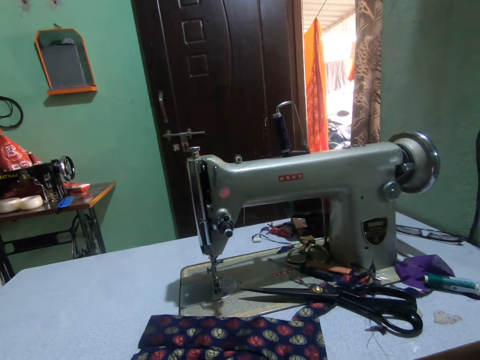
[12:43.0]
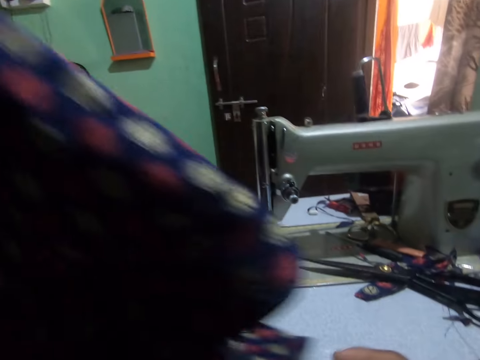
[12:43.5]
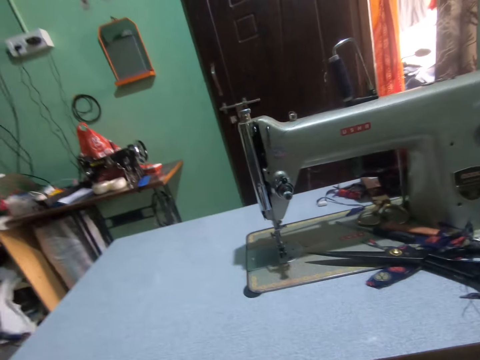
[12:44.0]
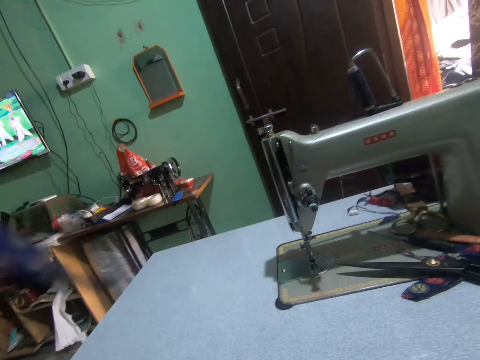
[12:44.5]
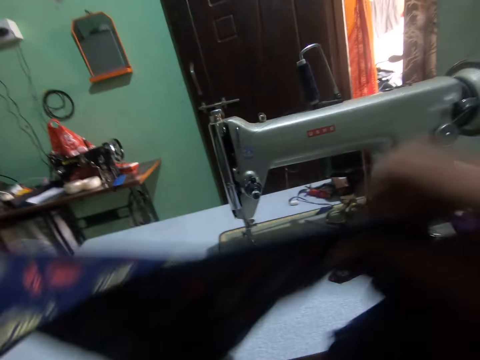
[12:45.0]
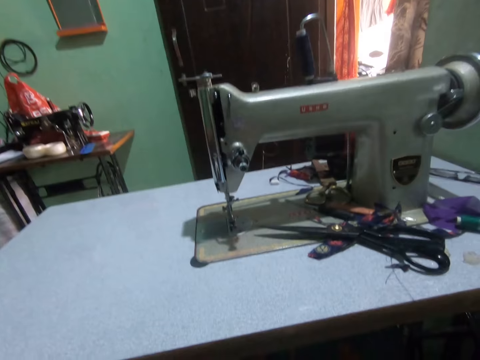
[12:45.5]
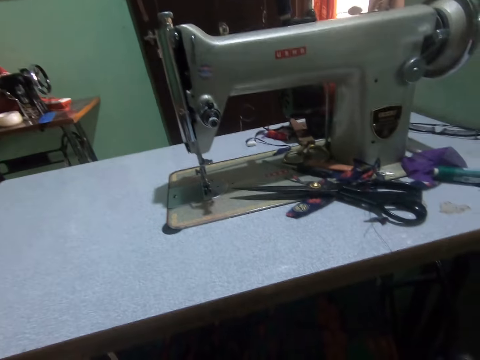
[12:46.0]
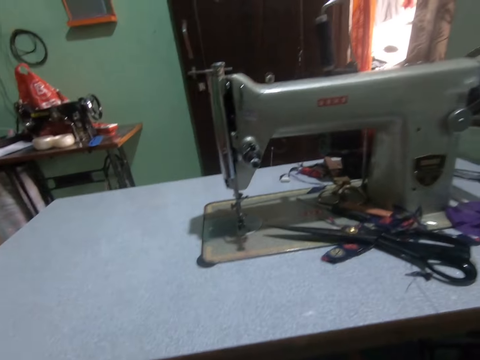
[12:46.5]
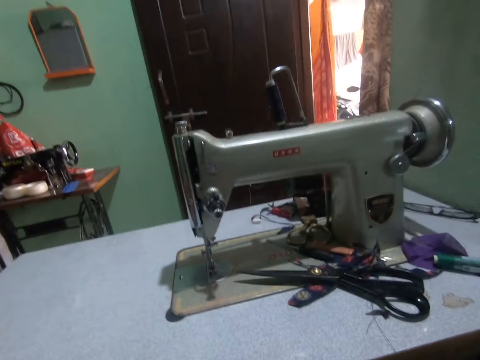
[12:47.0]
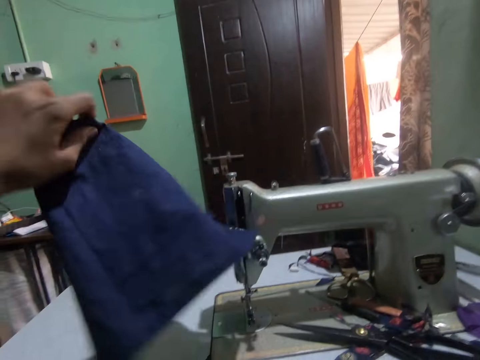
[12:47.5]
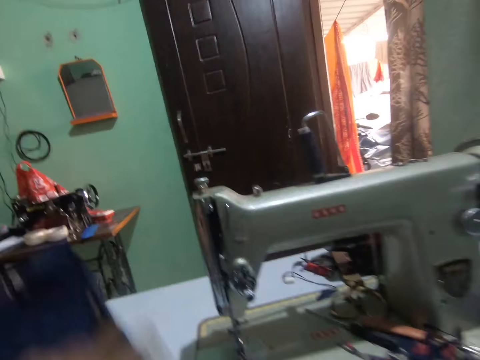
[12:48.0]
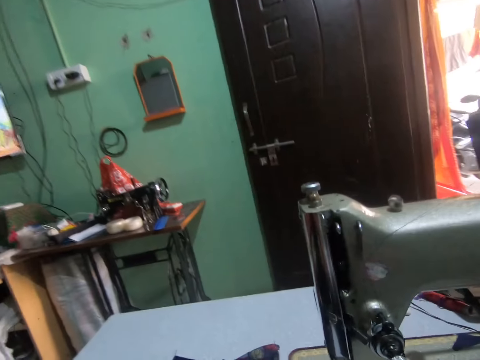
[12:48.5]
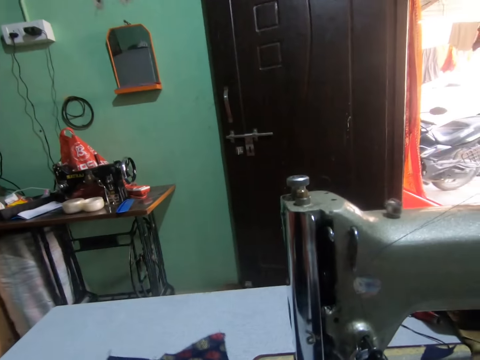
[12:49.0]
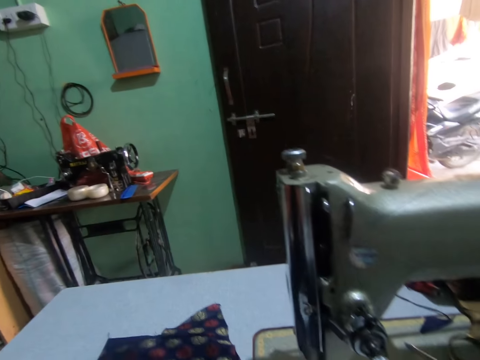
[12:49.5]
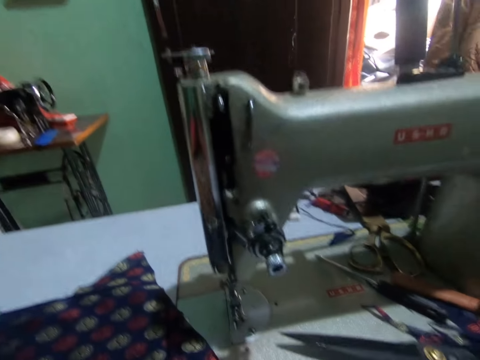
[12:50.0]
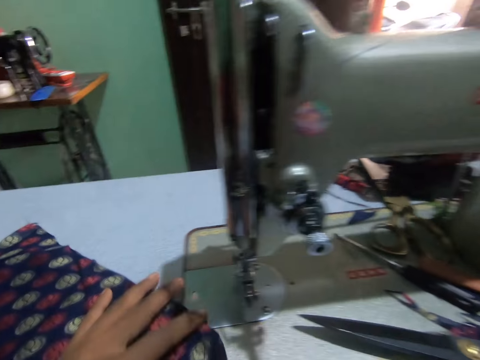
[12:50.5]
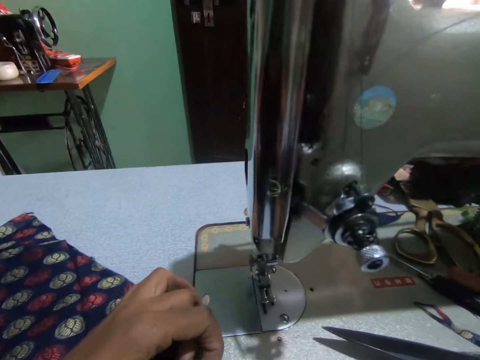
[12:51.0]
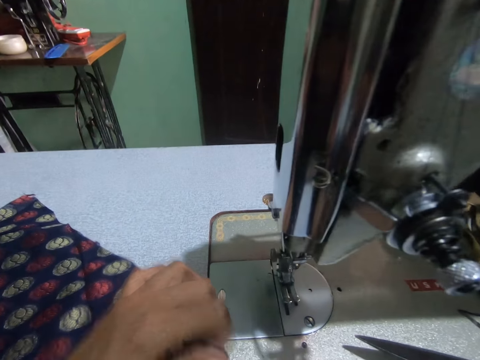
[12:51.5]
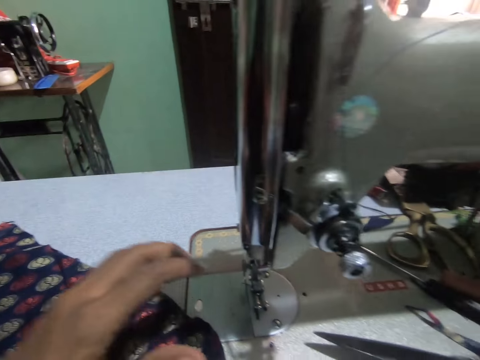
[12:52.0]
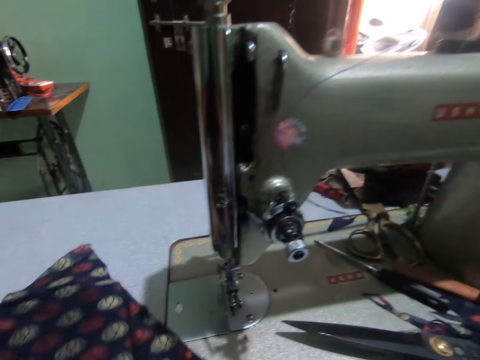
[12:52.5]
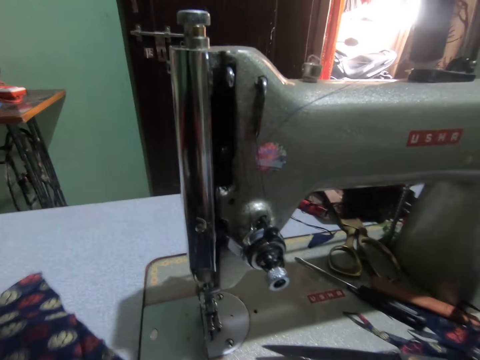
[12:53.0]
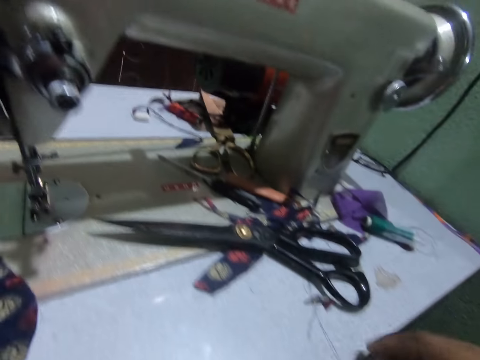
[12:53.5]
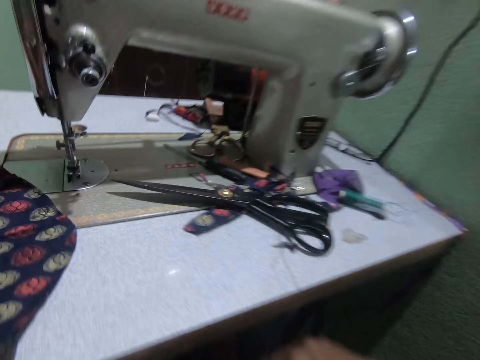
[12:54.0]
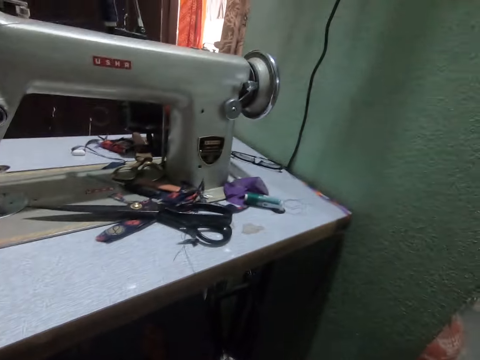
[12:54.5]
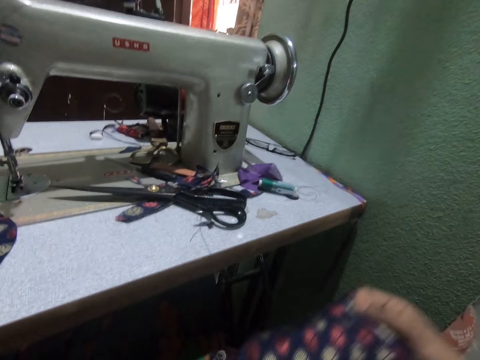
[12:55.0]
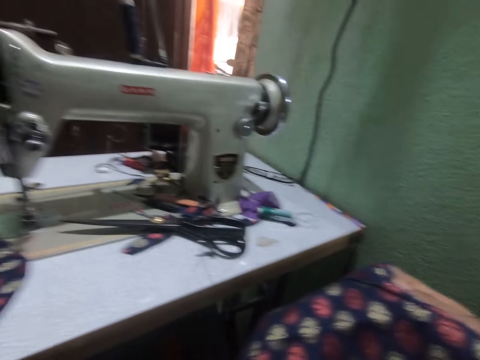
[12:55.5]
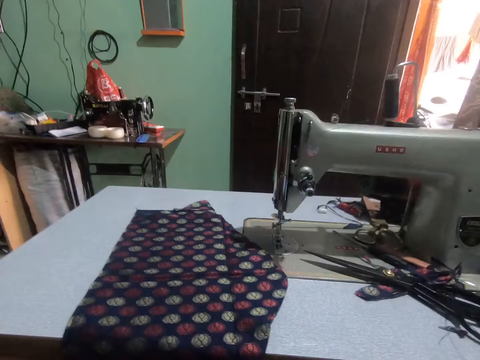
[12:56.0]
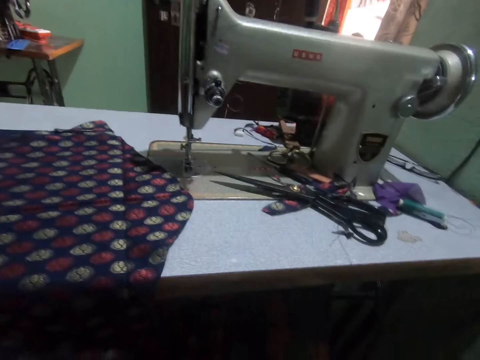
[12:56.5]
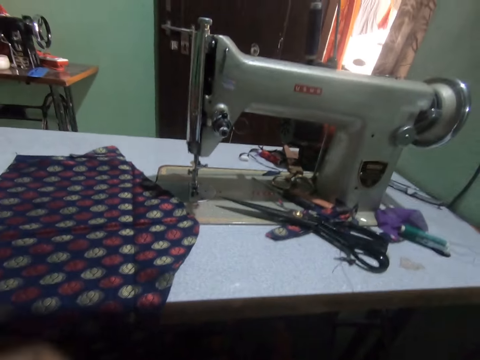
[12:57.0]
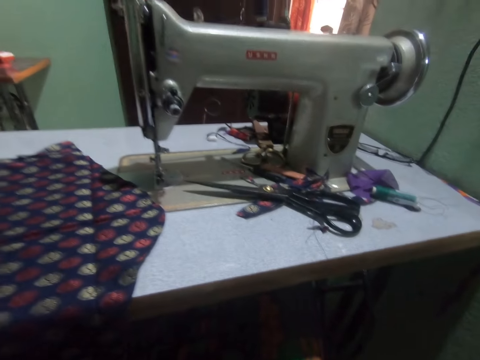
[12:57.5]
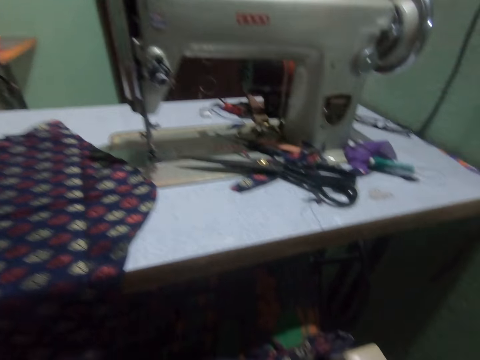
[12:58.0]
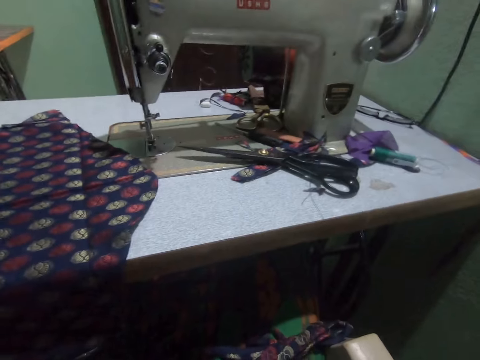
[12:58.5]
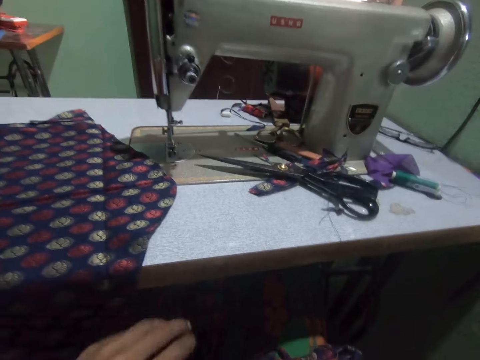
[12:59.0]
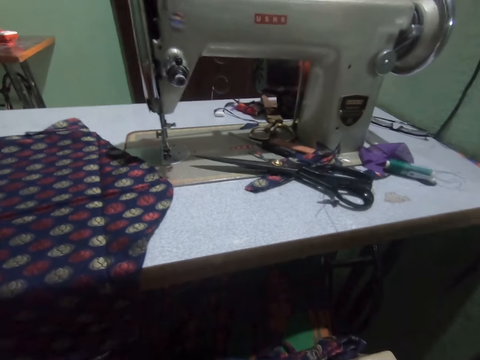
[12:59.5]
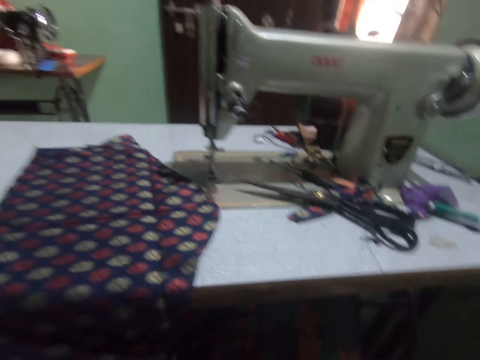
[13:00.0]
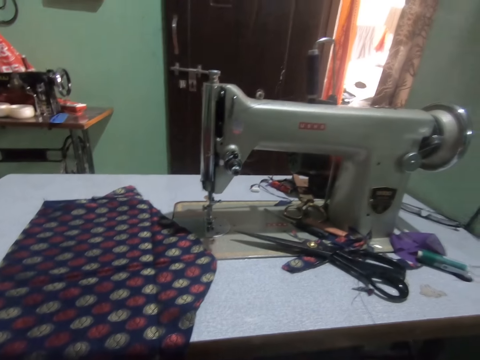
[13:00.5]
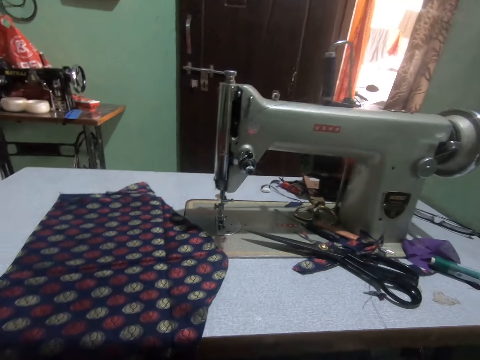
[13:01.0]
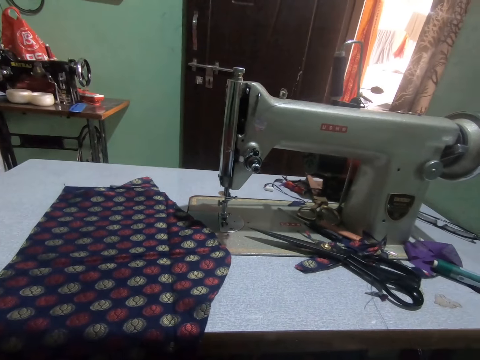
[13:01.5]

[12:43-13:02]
The camera wearer puts fabric on the sewing machine. They touch the fabric. They pick up the fabric. They adjust the dress with both hands.

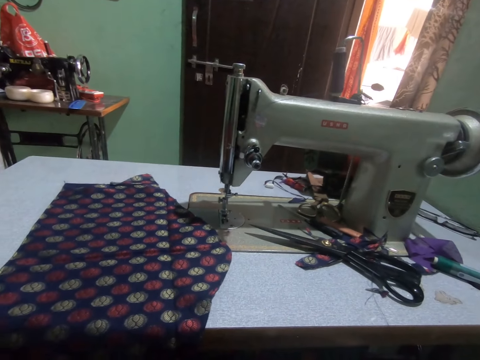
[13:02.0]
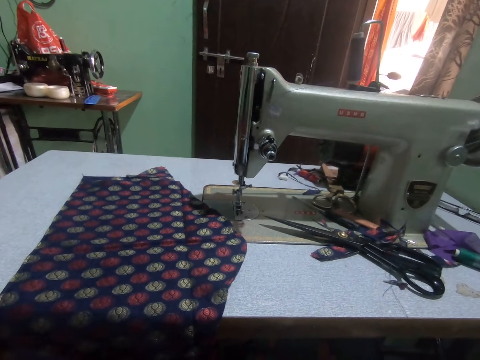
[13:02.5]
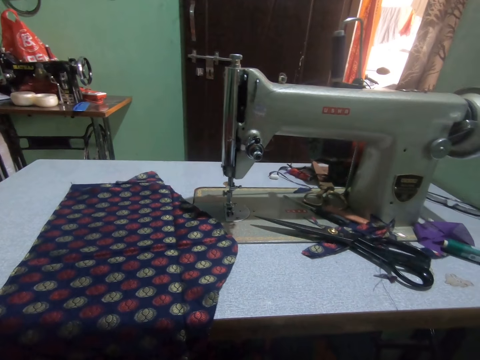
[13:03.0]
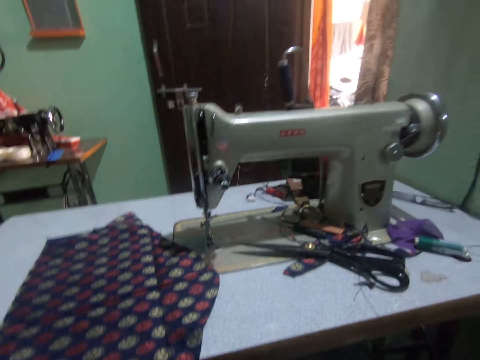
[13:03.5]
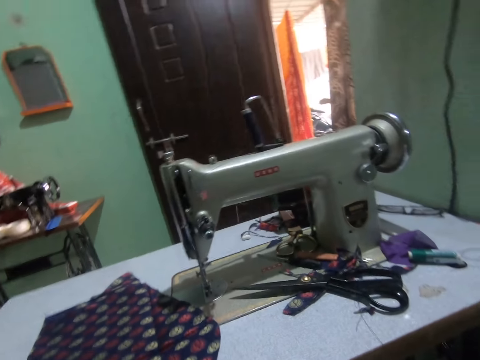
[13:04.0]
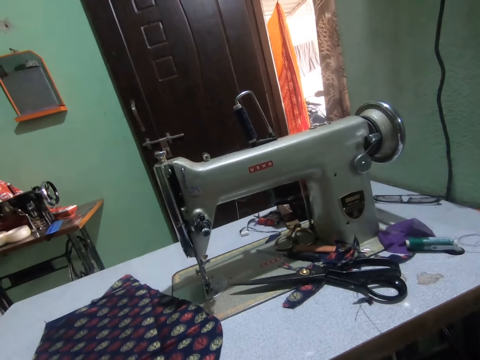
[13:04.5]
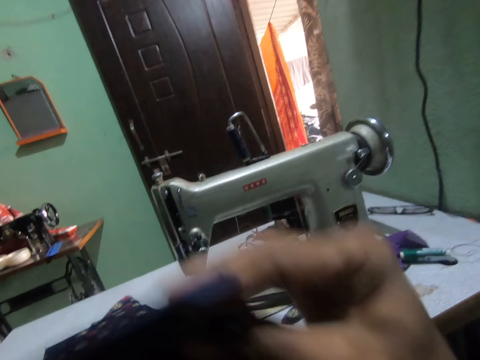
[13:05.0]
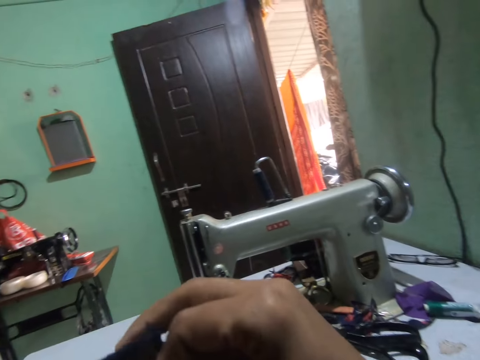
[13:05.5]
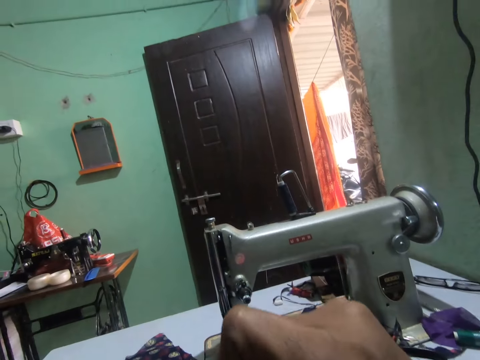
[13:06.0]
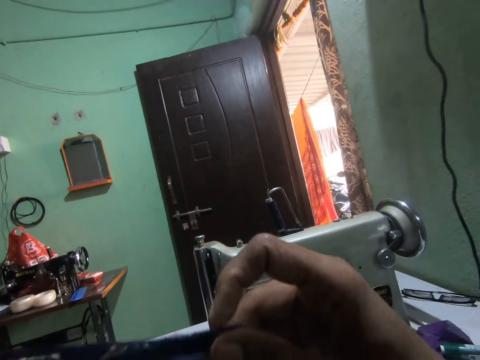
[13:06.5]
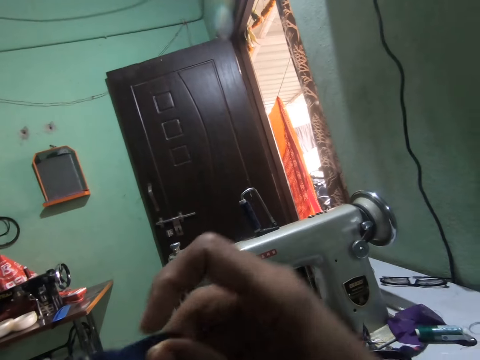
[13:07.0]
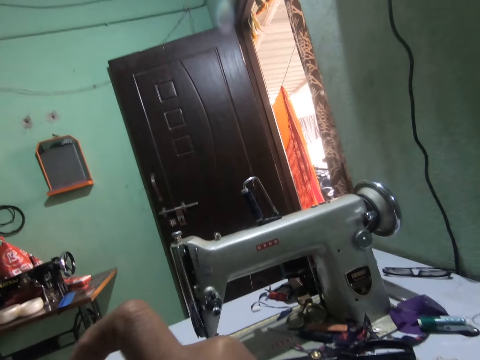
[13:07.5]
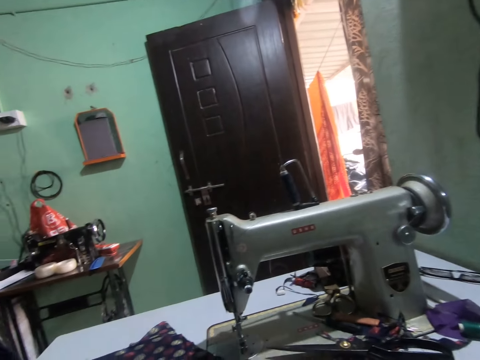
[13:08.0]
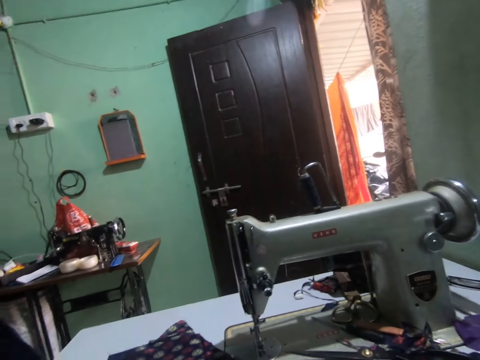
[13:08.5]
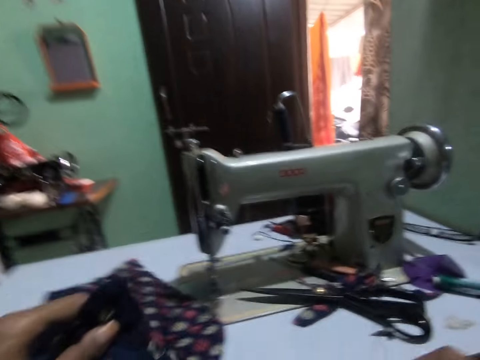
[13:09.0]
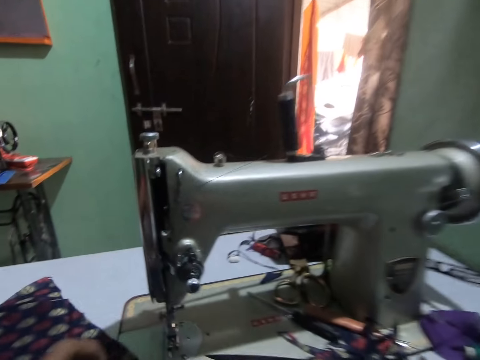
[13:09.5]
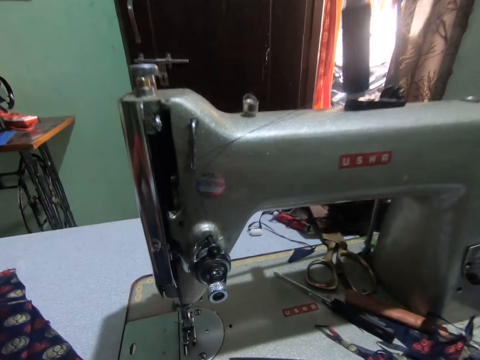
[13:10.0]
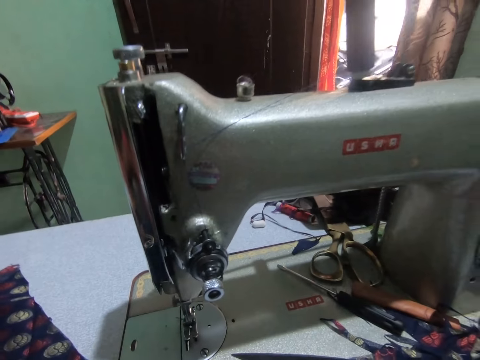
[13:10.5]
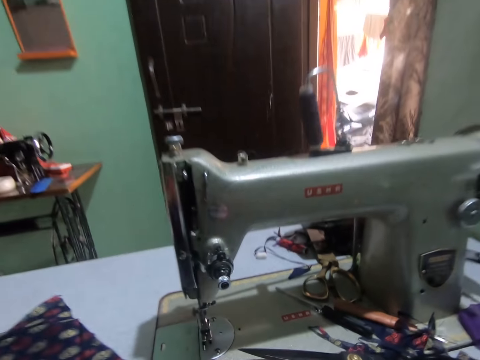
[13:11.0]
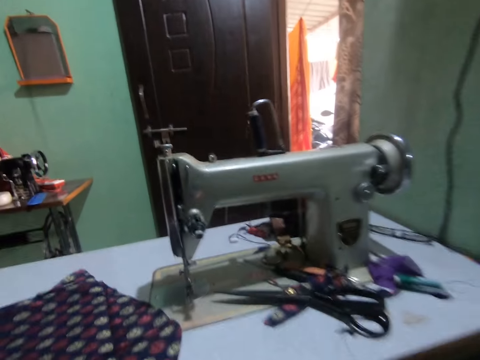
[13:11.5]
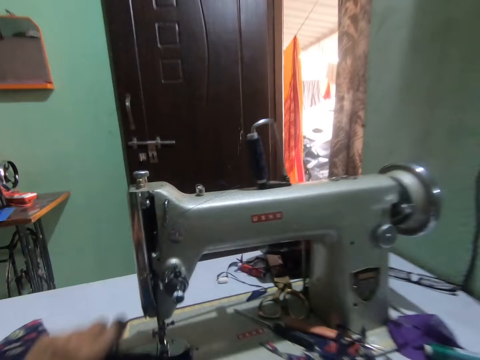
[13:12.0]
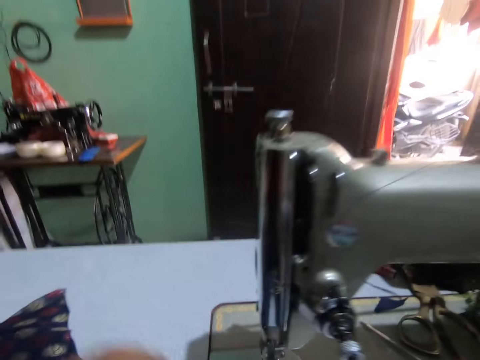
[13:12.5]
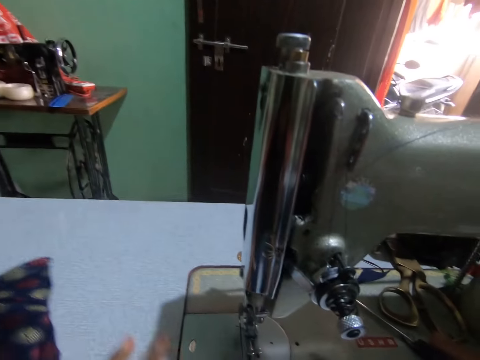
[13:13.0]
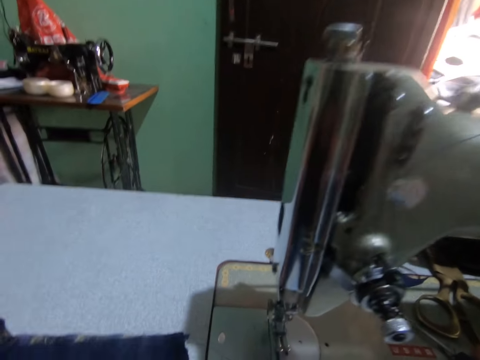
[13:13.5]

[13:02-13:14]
The camera wearer holds fabric. They put the fabric on the sewing machine.
